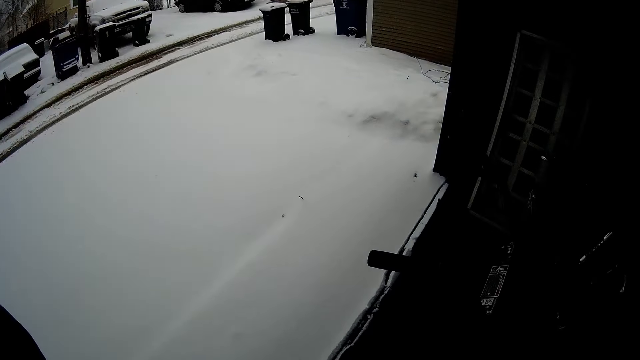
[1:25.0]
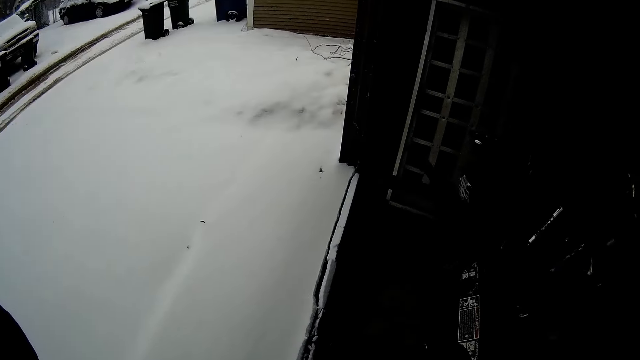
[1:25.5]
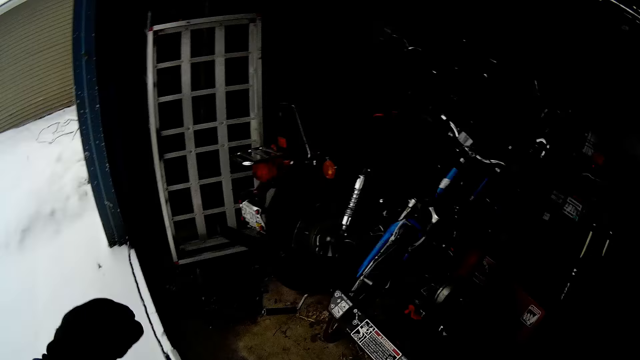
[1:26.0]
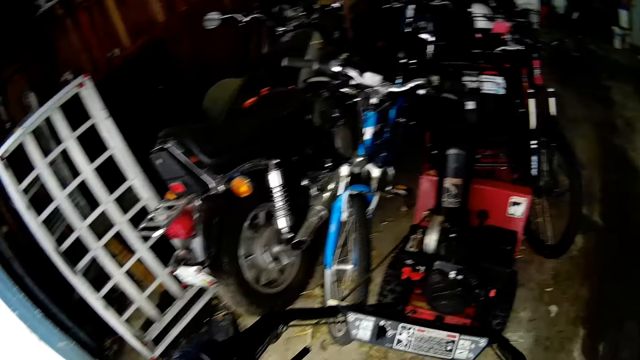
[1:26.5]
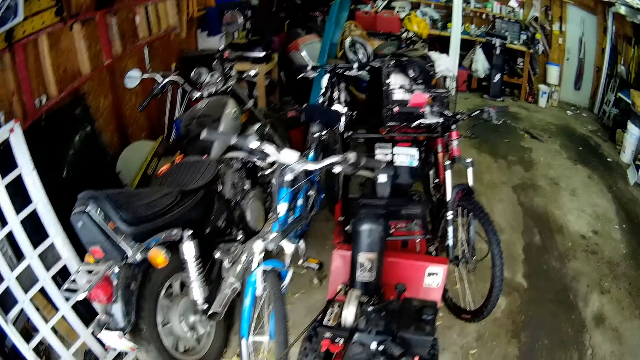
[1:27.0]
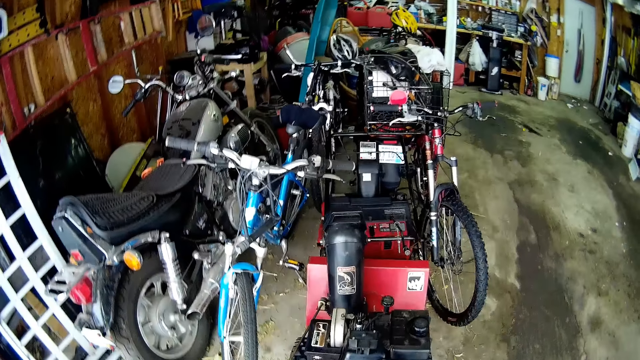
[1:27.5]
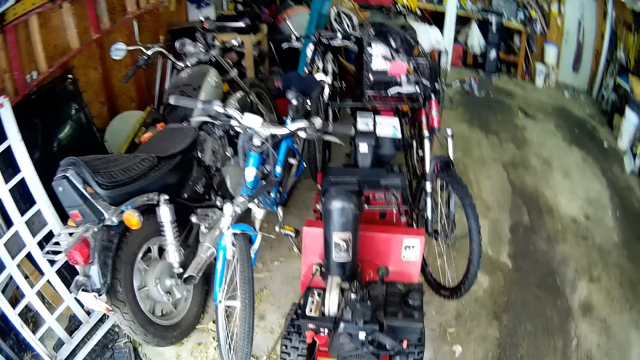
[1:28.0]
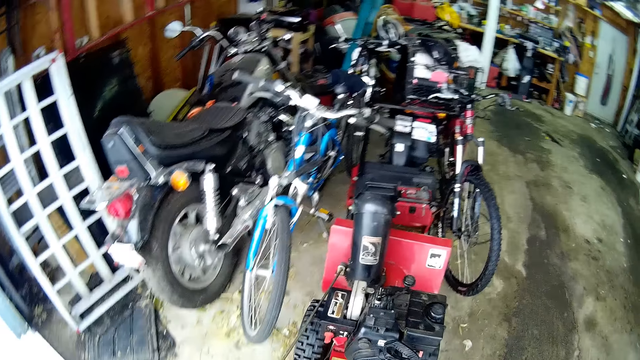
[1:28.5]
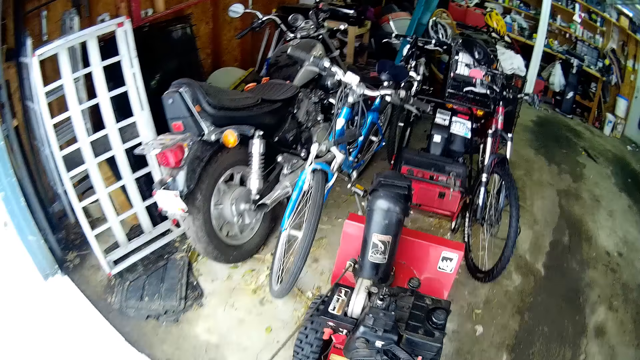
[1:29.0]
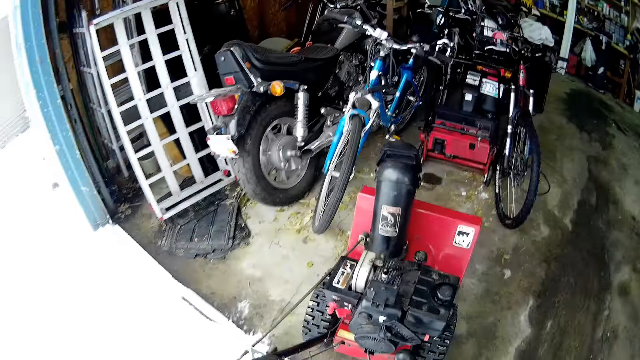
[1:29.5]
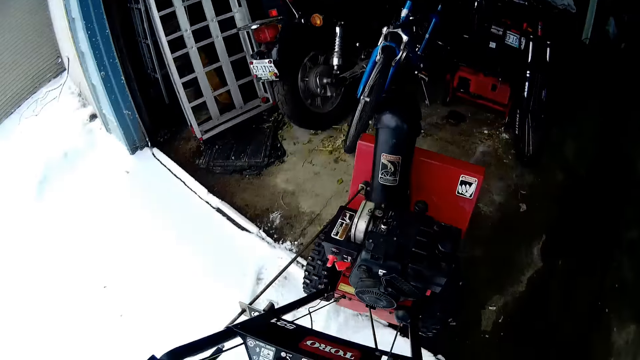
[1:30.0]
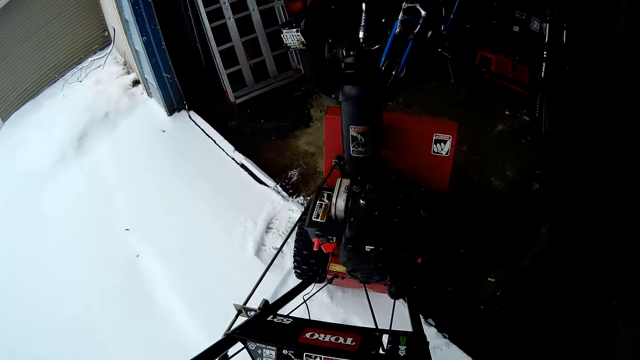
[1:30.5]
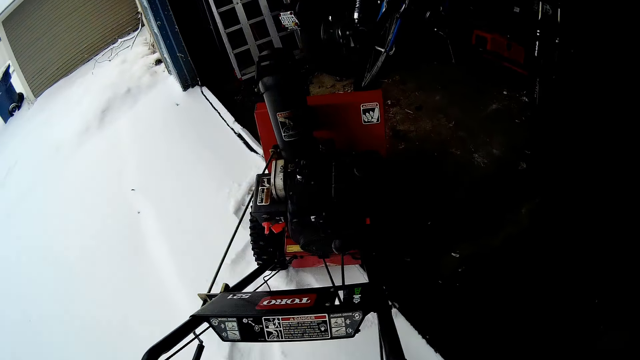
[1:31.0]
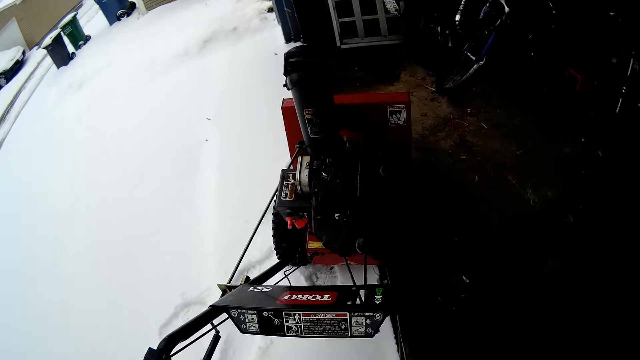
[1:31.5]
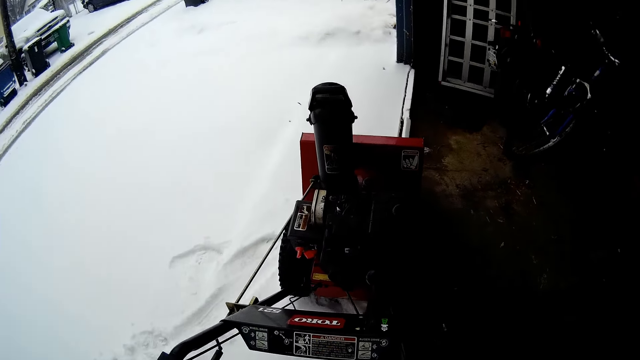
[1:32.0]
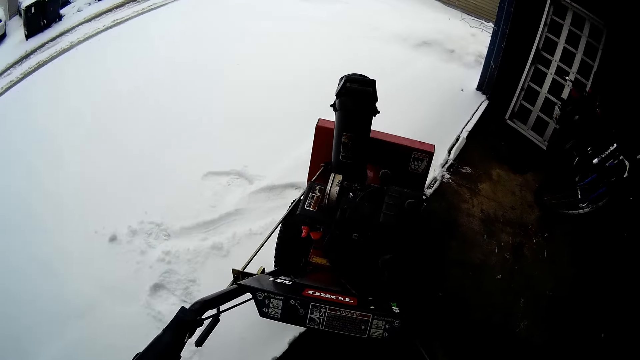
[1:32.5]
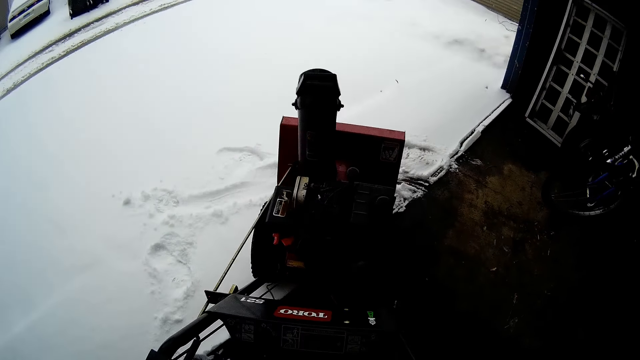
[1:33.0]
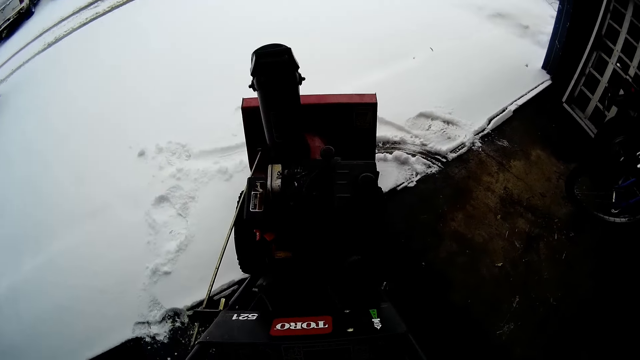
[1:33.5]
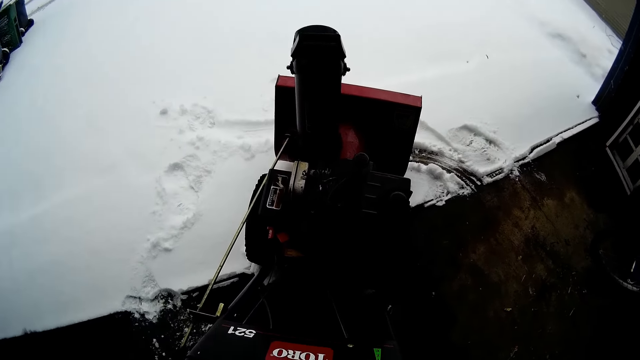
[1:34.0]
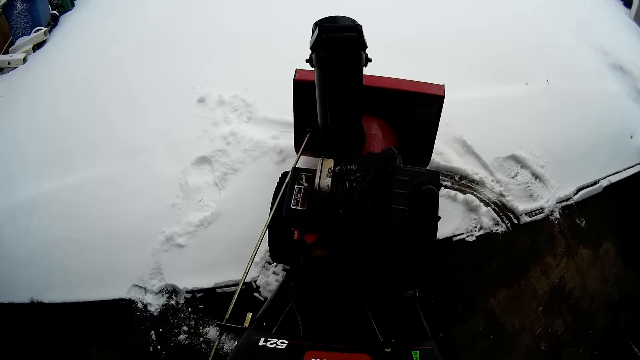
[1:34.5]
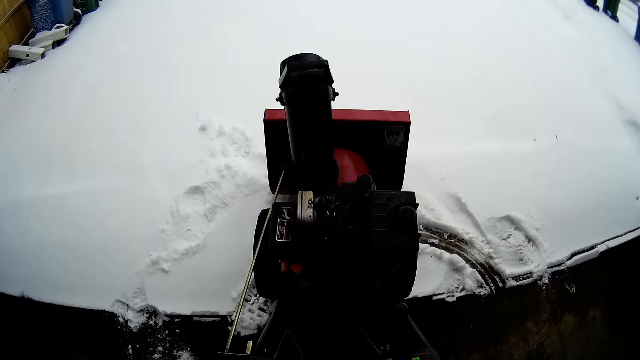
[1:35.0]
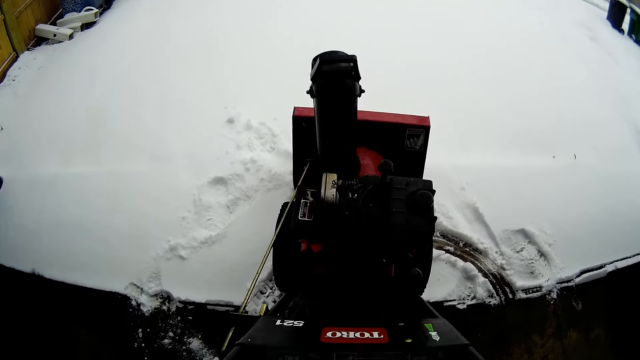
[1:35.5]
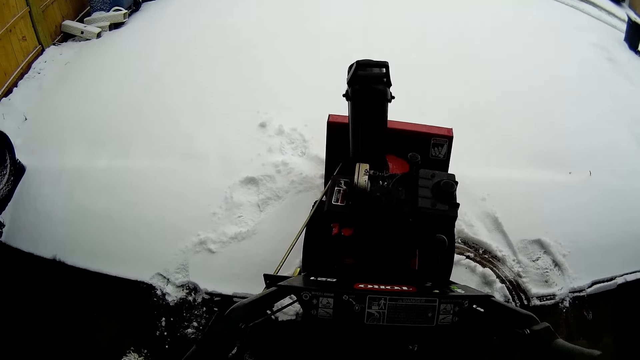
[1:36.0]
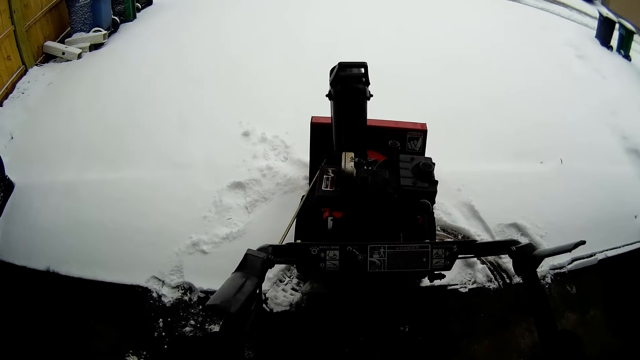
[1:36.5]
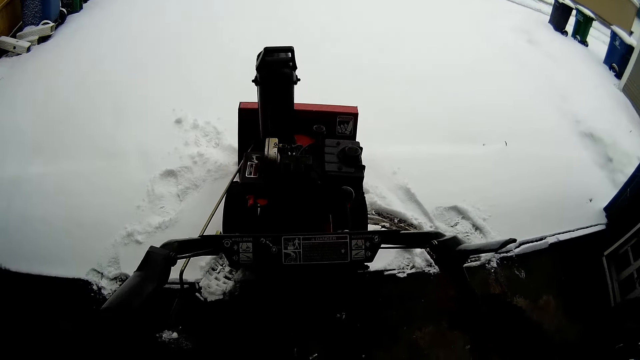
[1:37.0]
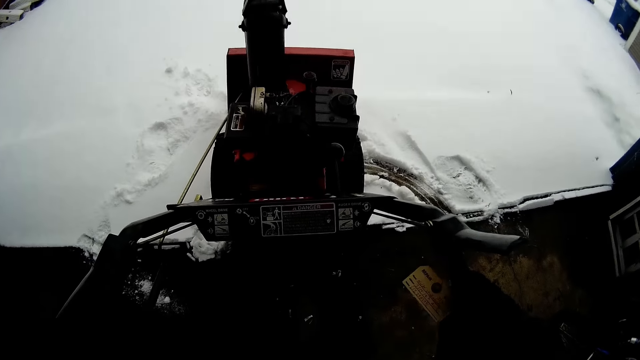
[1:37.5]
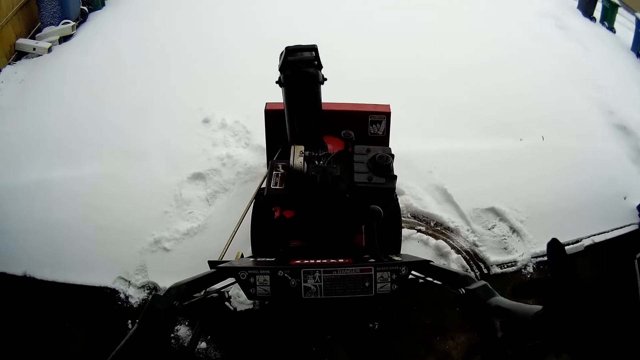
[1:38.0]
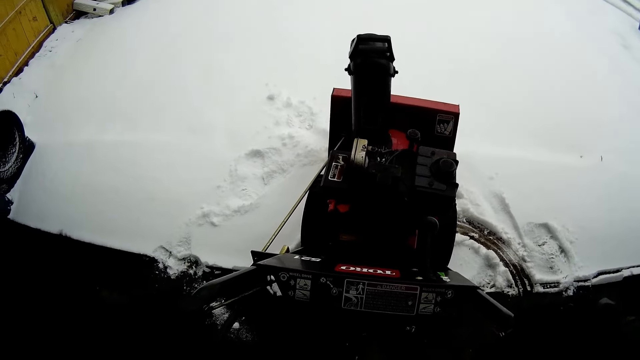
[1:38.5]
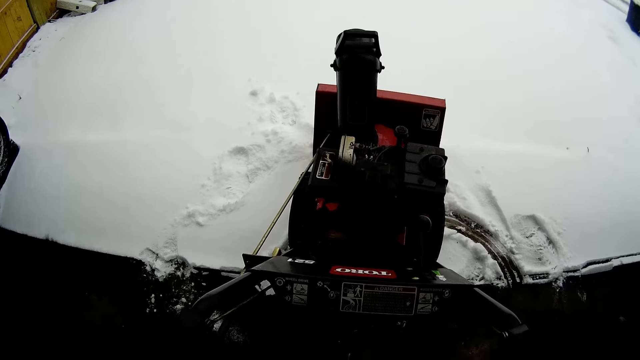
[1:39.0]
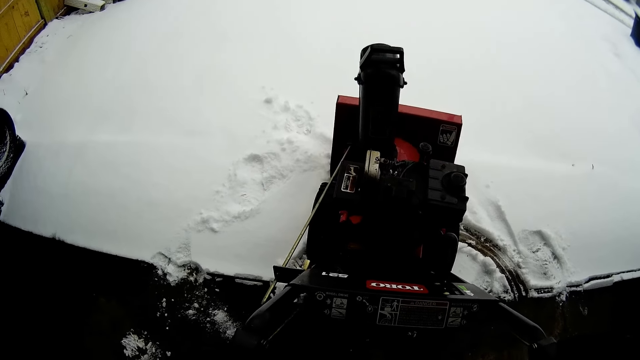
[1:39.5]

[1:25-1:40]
The camera wearer holds the snow flite handles. They ride the snow mini skid out of the store. They pull back the snow flite. They turn the snow flite around the area. They push the snow flite. They look at the snow flite. They hold the snow flite clutch lever.

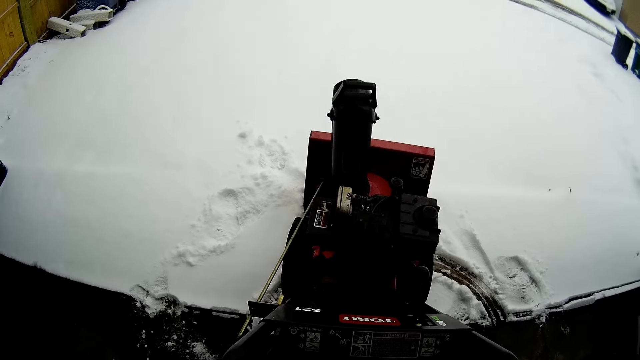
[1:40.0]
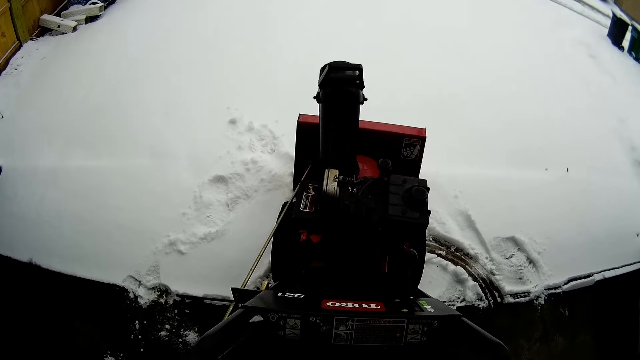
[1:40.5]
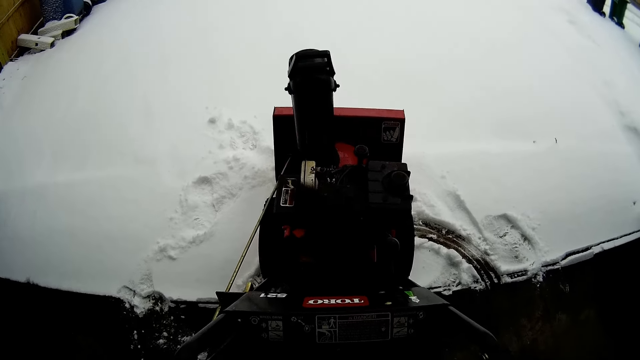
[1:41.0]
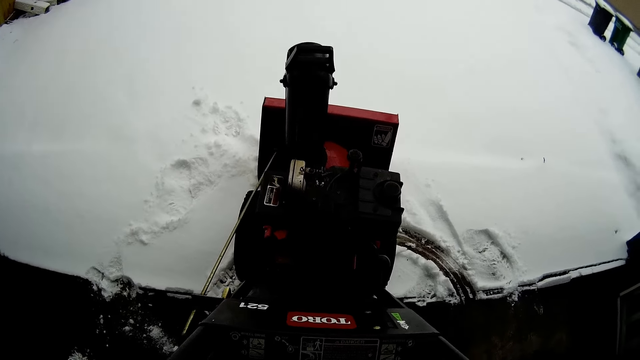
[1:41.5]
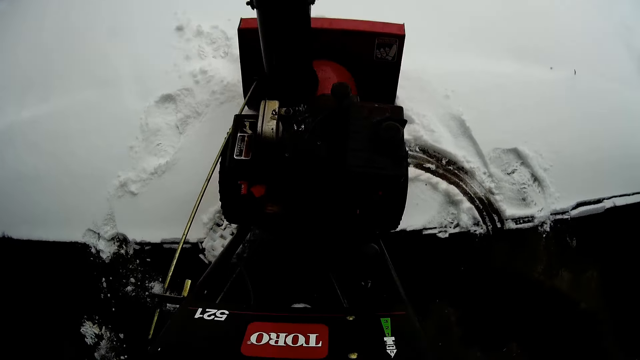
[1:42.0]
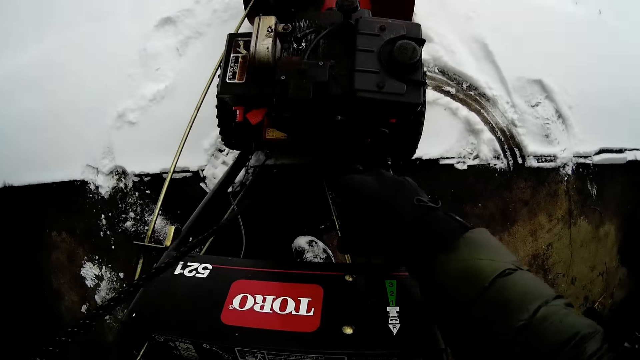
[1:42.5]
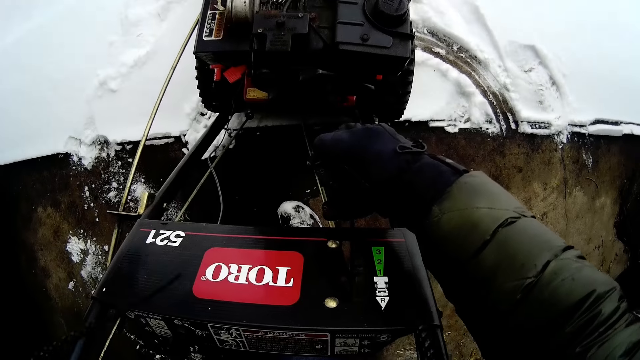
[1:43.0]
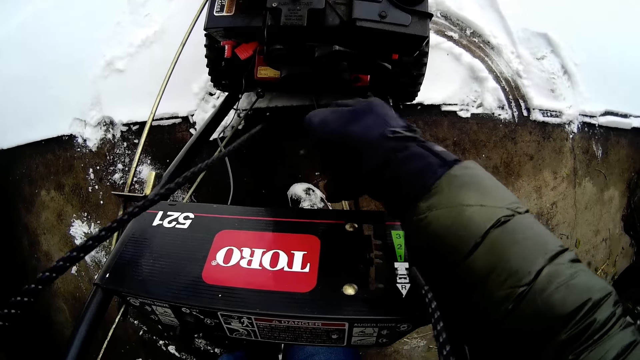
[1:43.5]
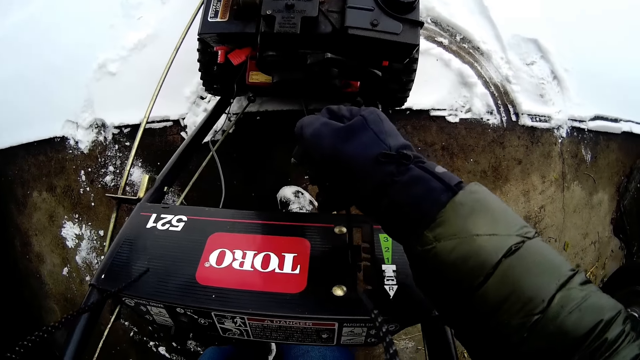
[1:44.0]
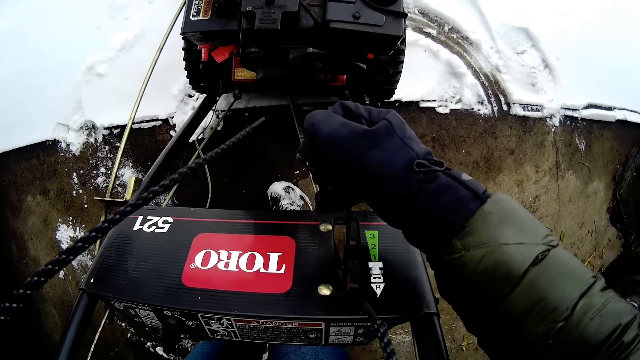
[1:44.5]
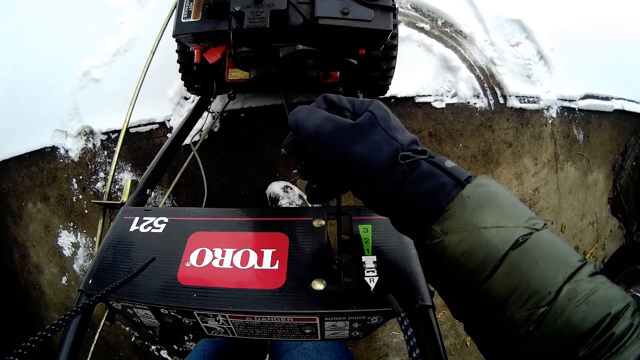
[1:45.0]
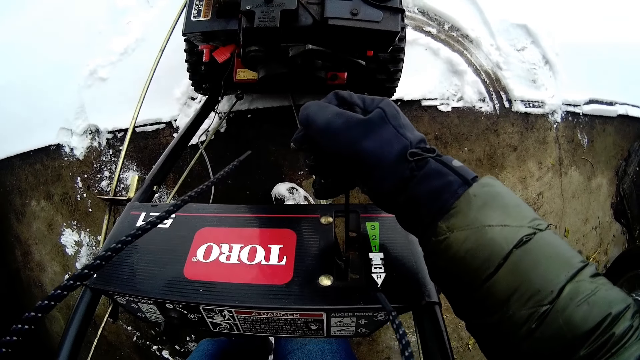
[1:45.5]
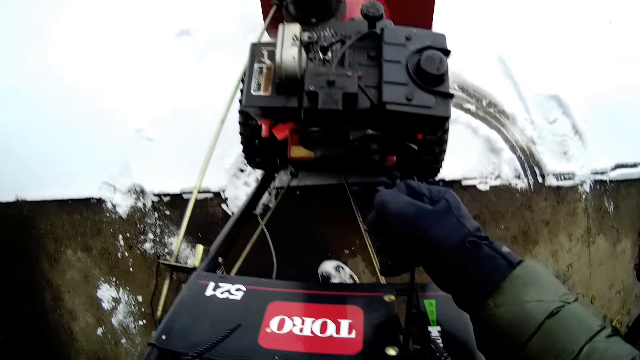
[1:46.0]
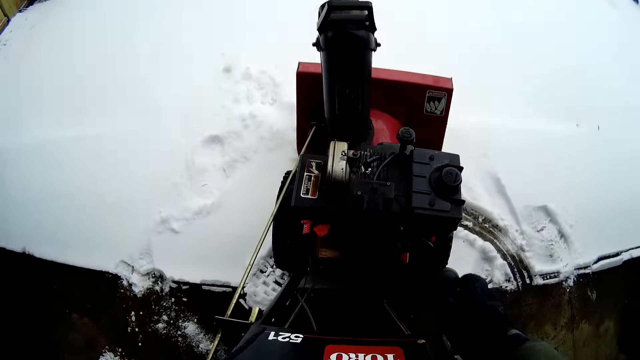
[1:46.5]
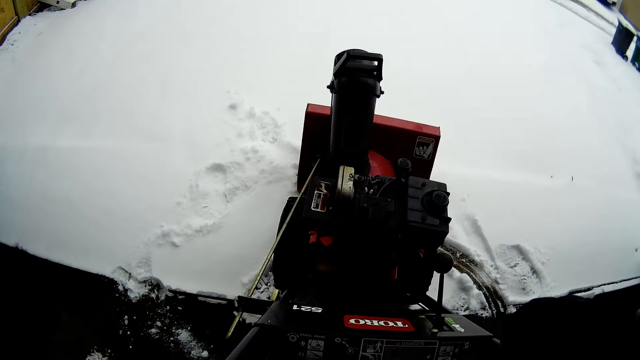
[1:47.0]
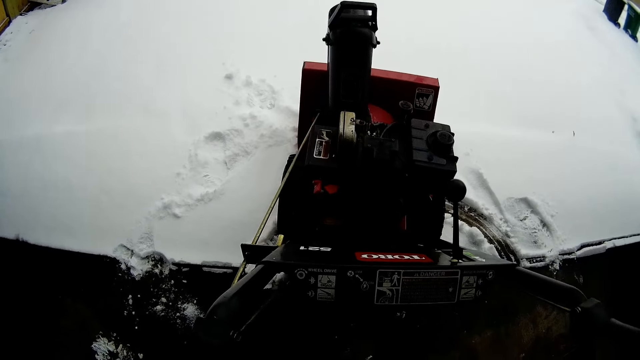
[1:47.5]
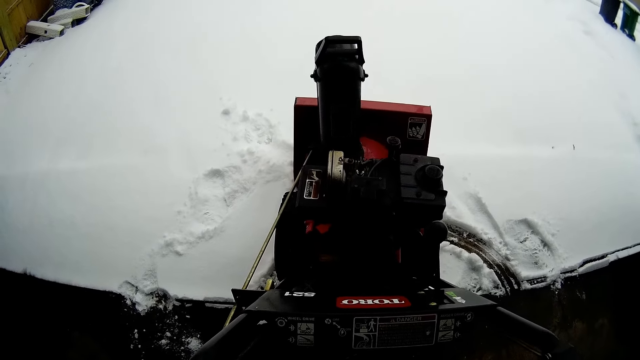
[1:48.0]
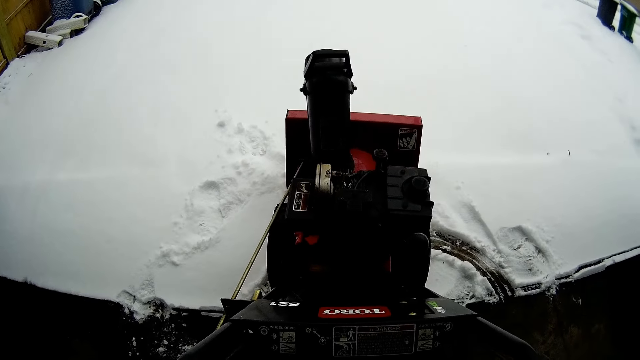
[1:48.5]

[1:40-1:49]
The camera wearer moves the snow flite gear lever. They look at the snow flite.
